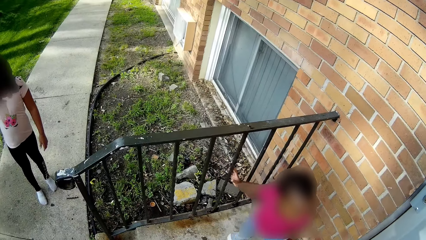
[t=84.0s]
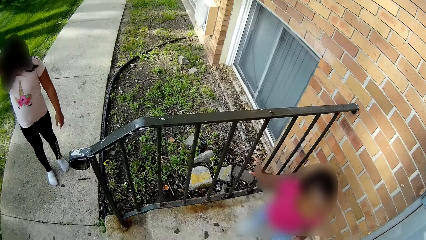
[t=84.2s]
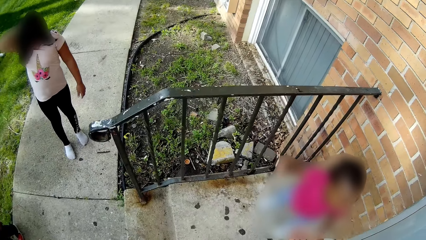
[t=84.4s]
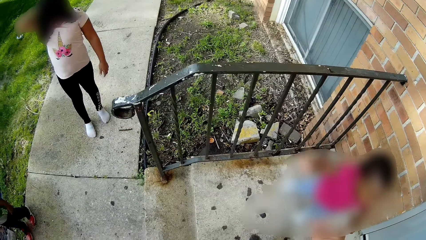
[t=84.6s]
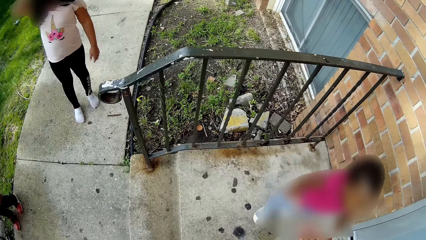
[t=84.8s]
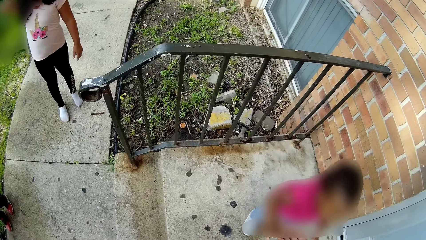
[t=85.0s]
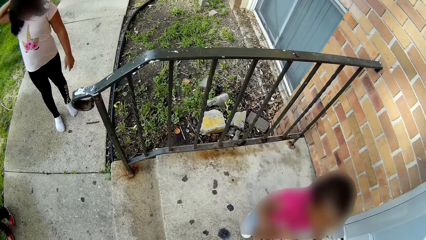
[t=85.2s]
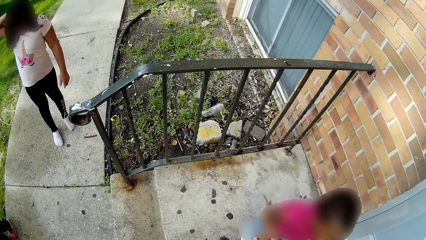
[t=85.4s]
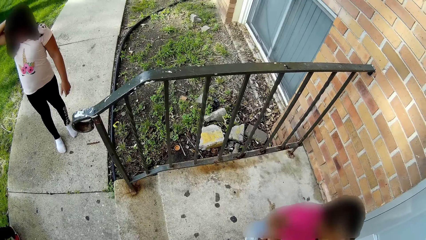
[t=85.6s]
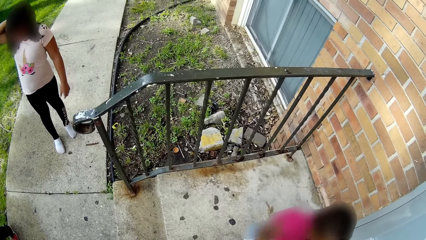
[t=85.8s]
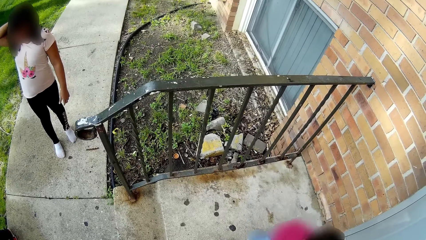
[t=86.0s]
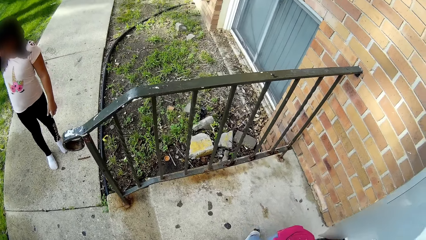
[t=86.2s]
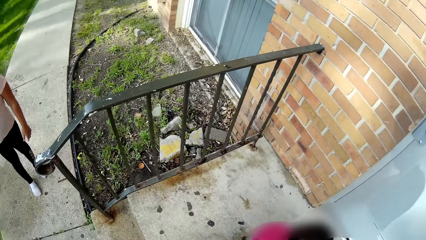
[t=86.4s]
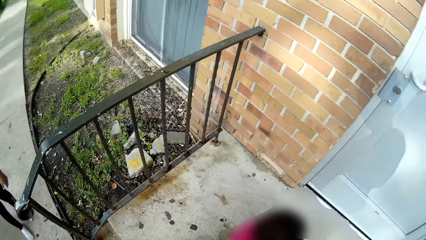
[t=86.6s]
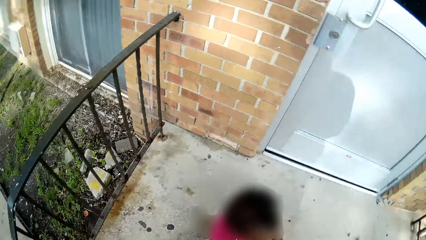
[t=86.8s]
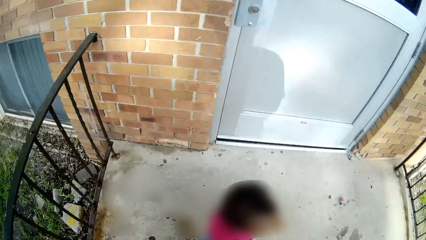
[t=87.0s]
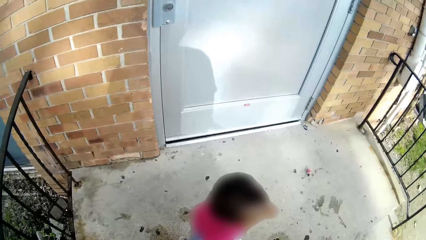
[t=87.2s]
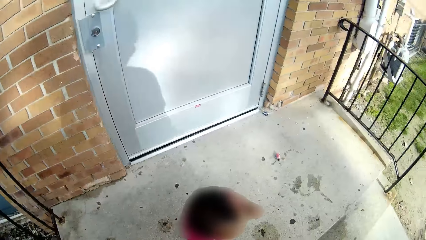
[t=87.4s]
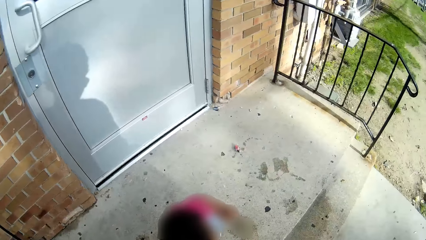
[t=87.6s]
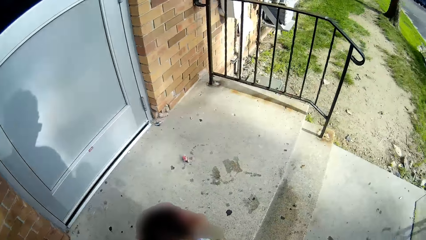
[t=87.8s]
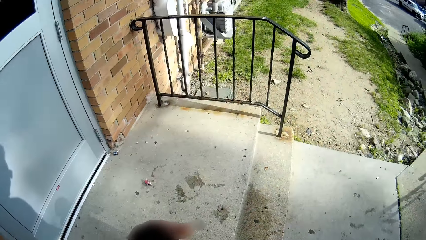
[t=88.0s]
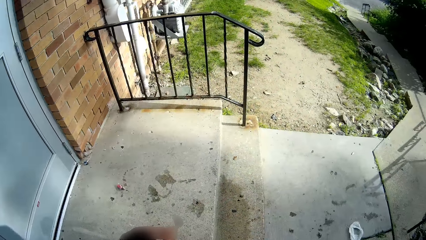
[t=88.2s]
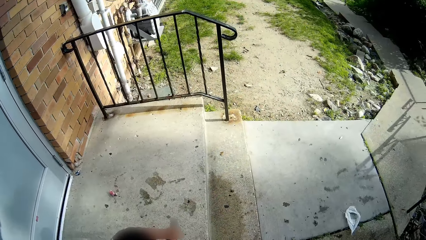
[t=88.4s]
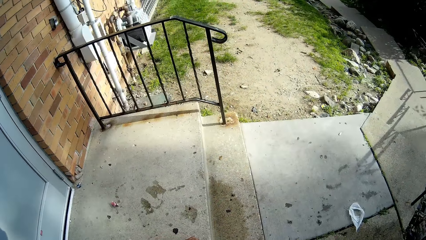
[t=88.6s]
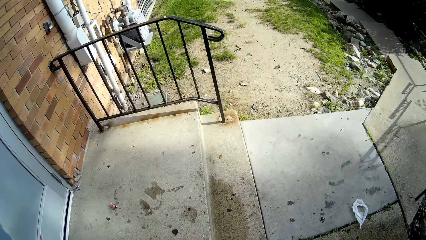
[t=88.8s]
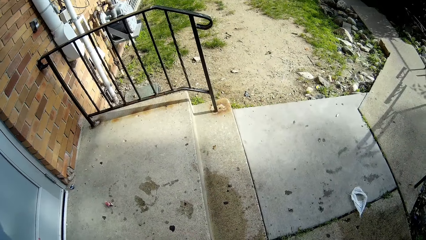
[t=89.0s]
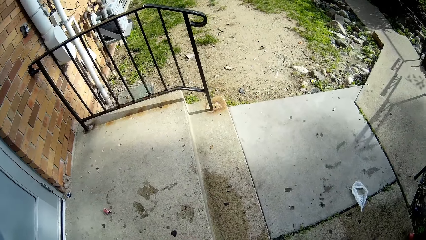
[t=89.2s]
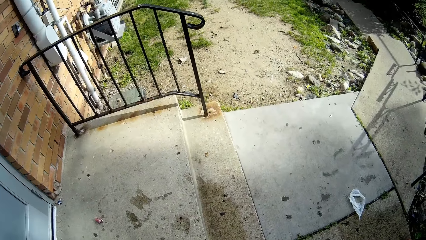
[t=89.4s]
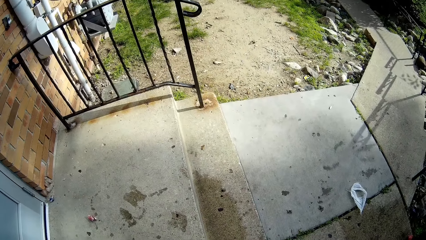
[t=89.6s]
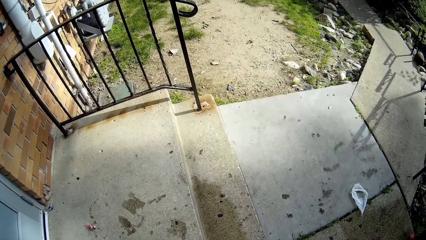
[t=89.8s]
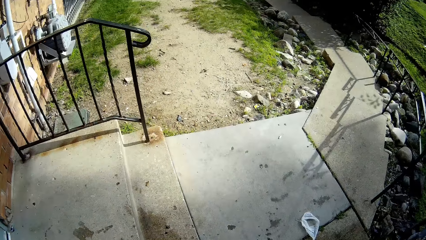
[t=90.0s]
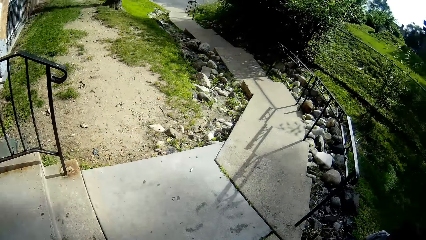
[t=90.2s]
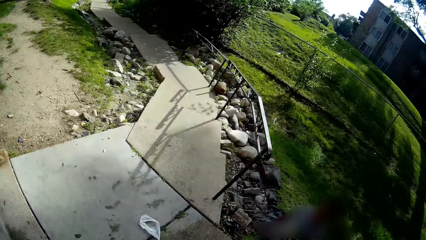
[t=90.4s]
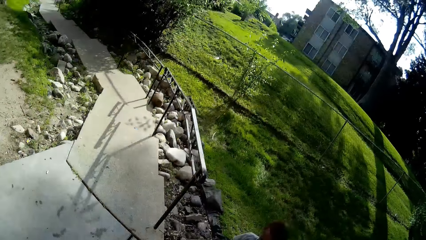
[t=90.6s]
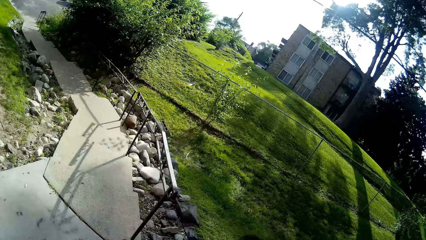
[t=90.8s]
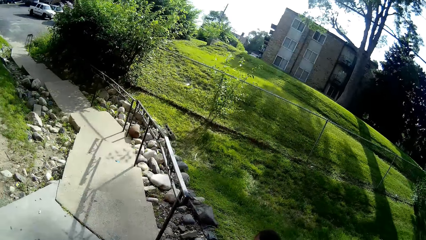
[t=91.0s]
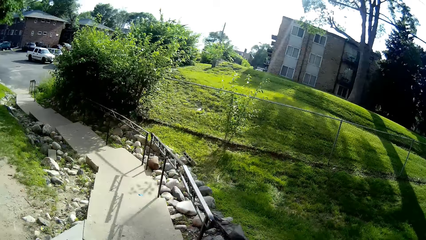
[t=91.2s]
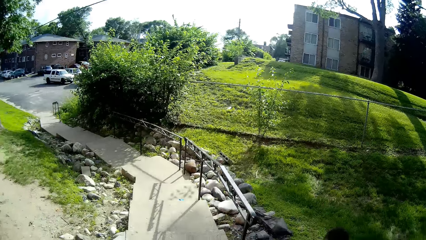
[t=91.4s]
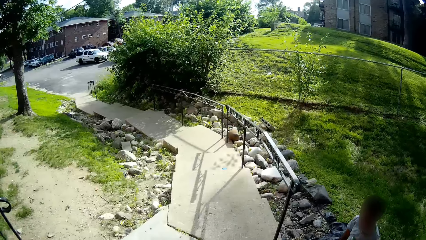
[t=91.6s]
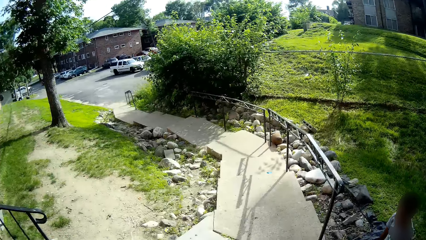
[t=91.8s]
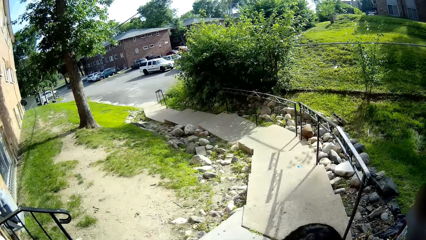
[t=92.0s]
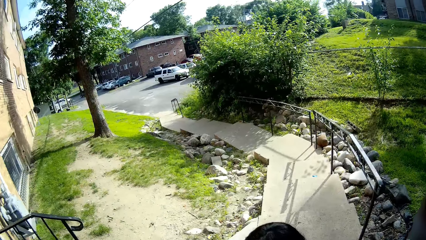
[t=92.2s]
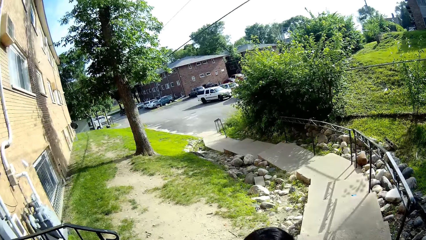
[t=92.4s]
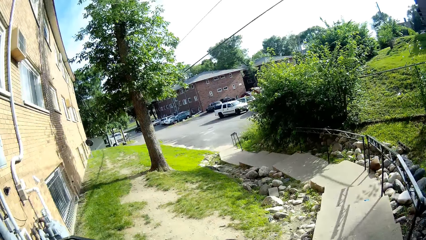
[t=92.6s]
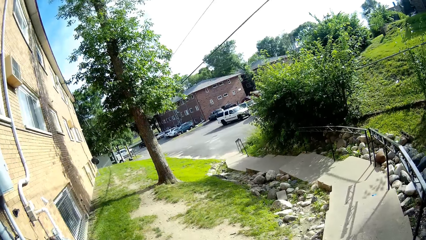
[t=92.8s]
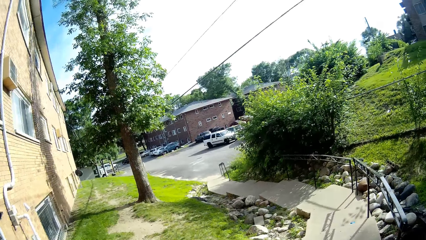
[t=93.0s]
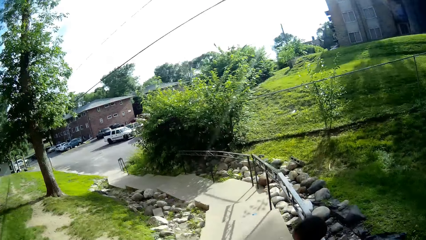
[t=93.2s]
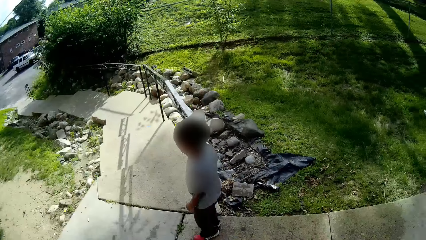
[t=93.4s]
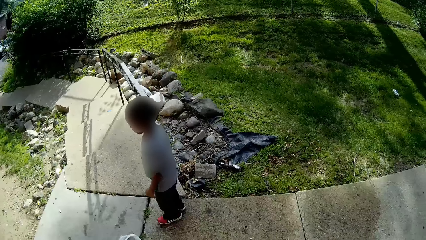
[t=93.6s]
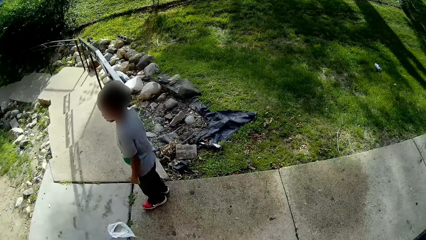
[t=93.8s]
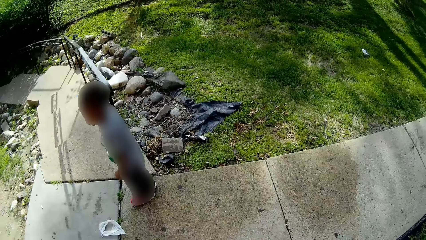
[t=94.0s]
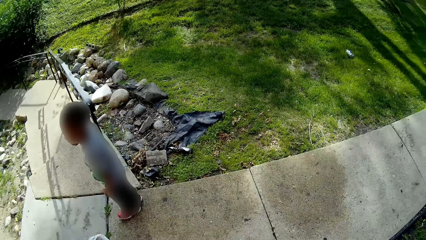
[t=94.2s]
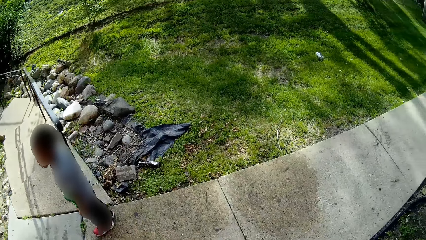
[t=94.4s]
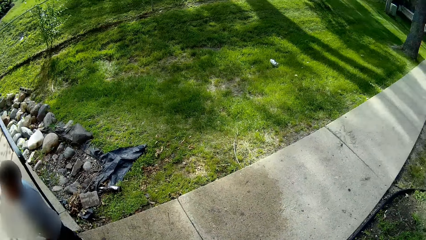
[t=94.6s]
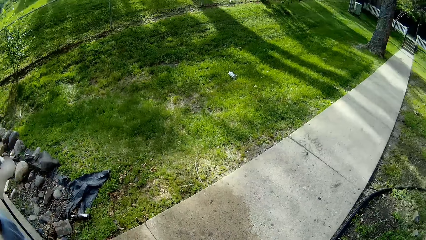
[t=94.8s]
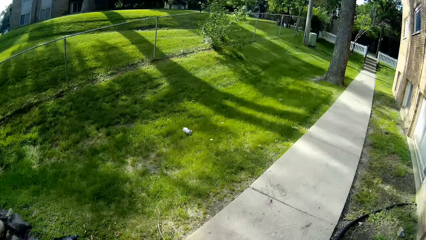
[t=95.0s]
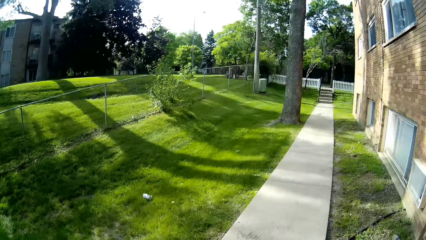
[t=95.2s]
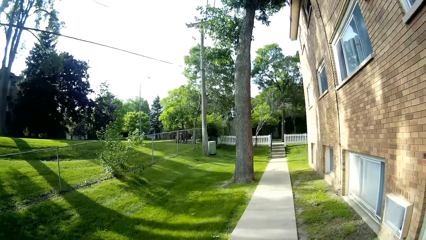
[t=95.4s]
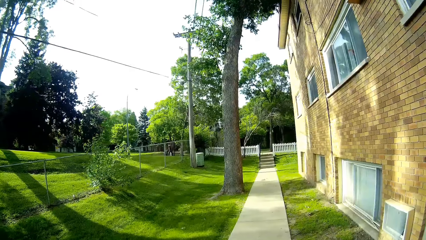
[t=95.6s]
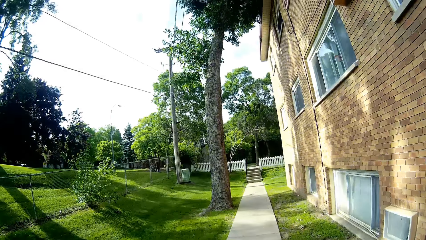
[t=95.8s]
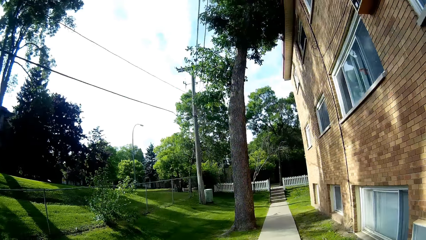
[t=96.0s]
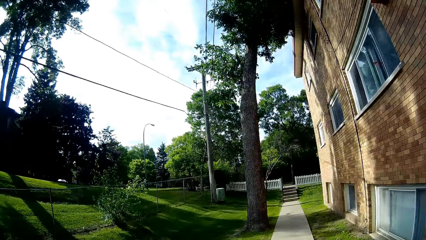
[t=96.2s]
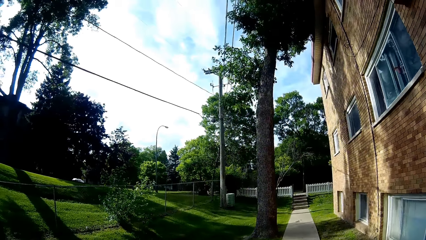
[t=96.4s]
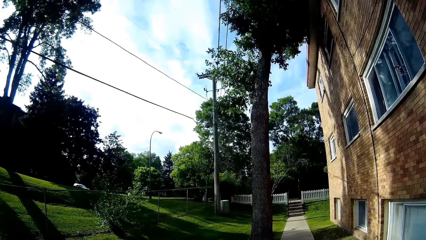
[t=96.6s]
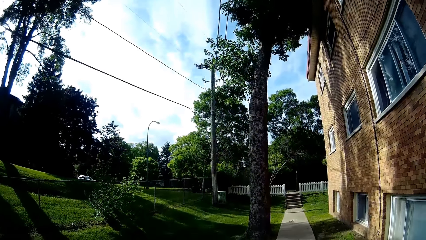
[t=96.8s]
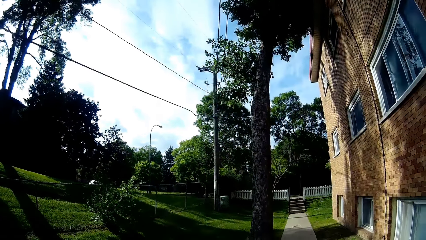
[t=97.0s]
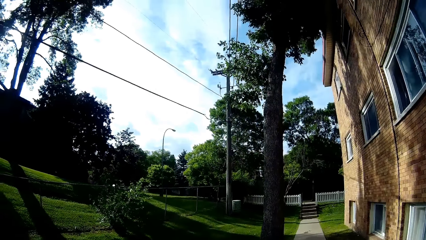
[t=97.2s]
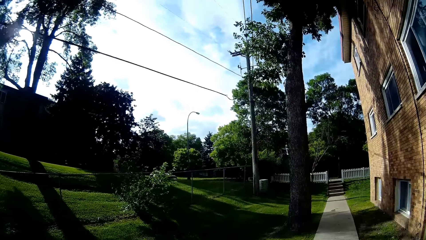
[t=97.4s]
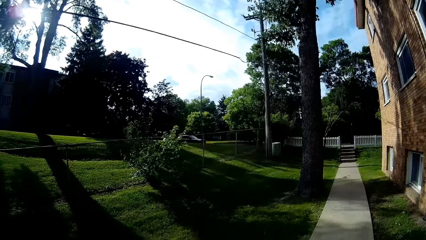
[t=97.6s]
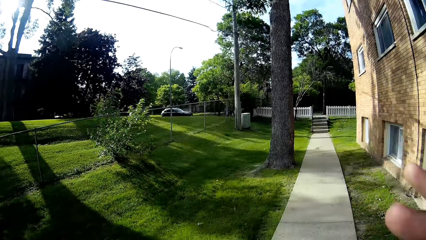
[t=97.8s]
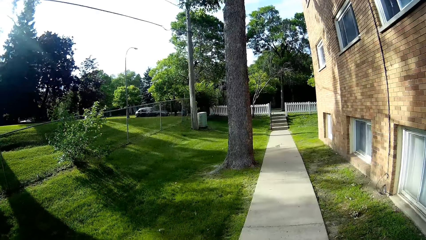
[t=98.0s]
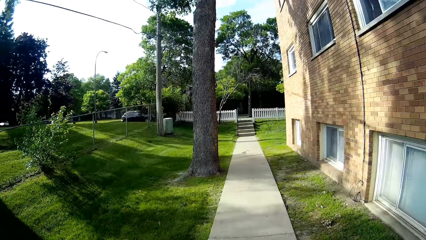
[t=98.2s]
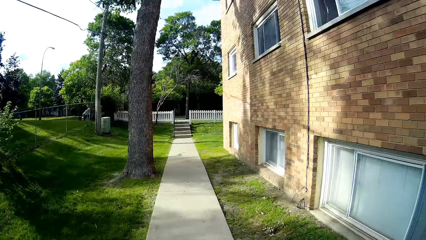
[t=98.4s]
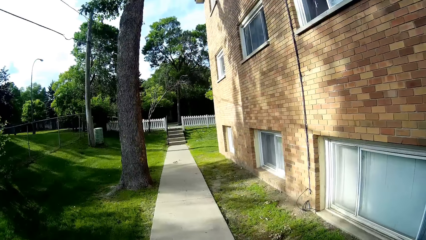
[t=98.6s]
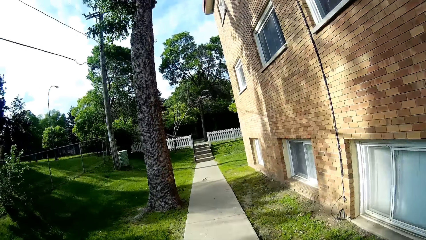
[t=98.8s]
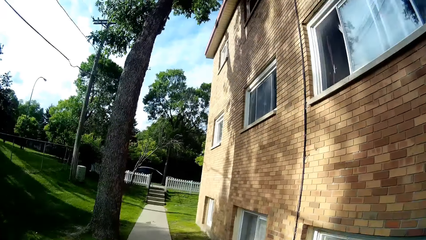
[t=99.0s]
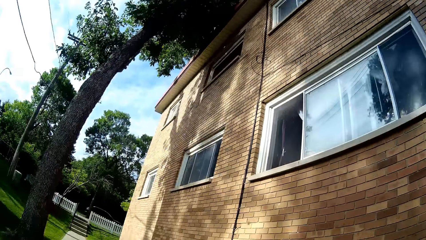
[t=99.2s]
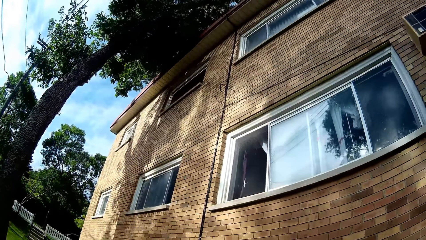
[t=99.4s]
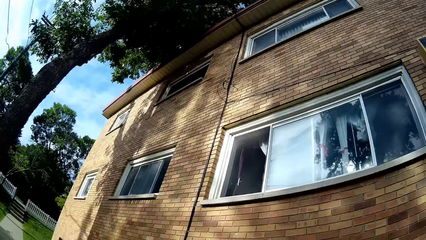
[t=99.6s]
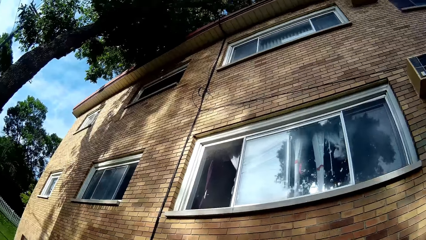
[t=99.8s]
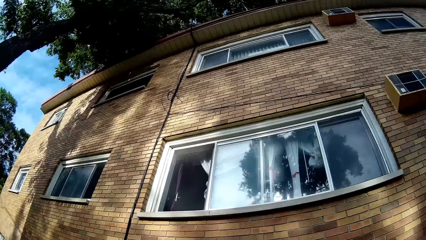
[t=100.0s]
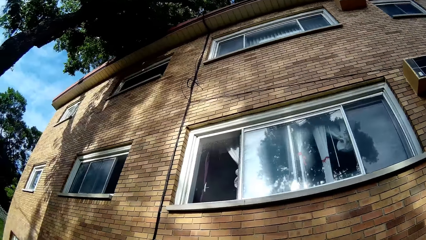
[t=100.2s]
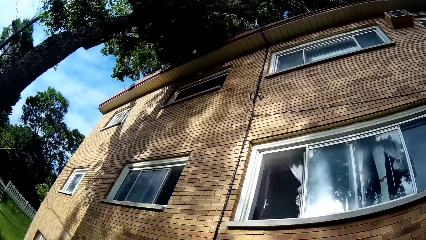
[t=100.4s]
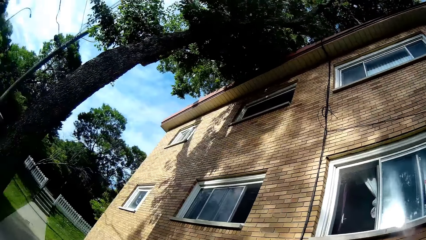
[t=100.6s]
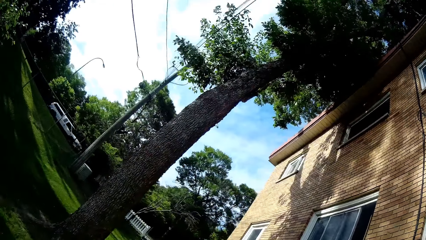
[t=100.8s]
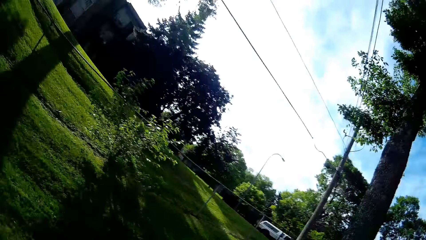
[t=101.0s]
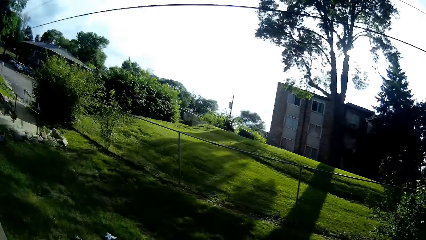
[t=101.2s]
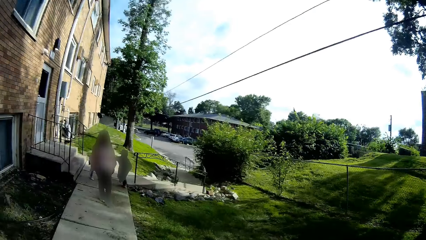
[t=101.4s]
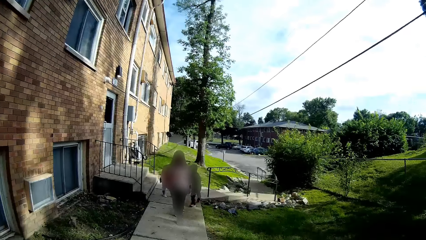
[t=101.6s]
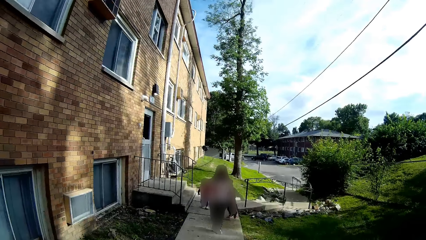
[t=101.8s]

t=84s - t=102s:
The girl moves towards the camera wearer. The camera wearer holds the girl. They look around. They walk along the walkway. They raise the right hand. They look around.
